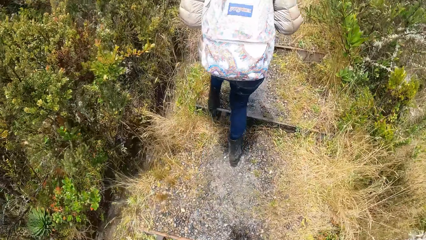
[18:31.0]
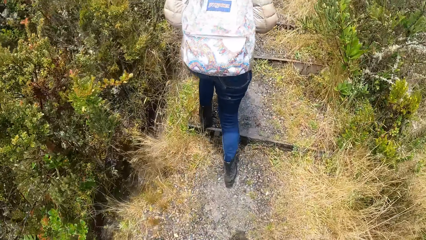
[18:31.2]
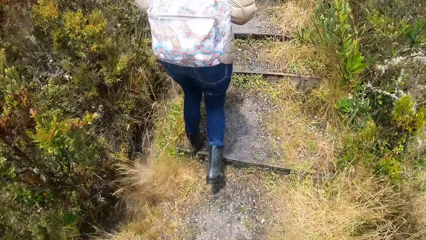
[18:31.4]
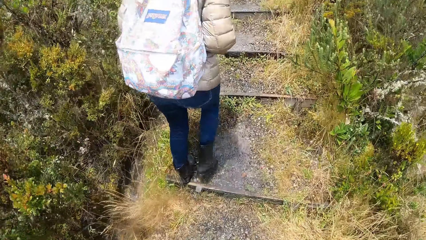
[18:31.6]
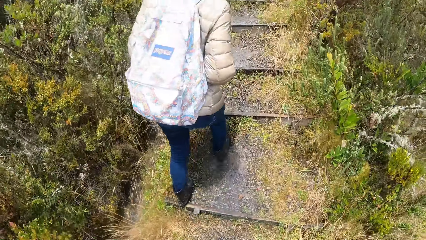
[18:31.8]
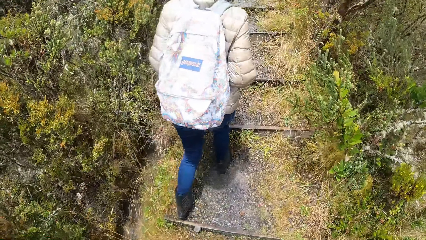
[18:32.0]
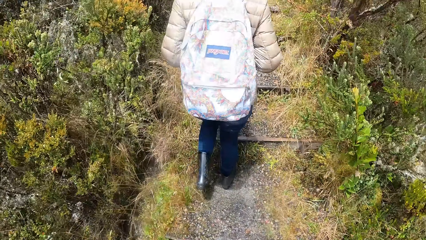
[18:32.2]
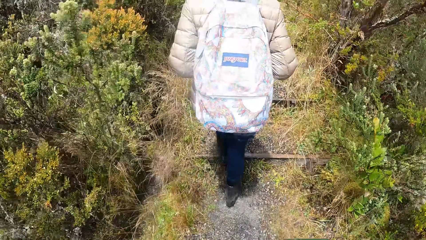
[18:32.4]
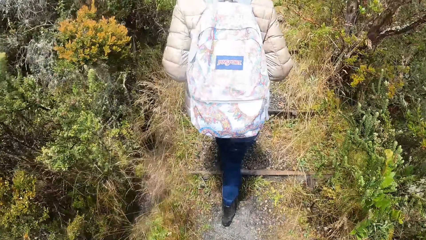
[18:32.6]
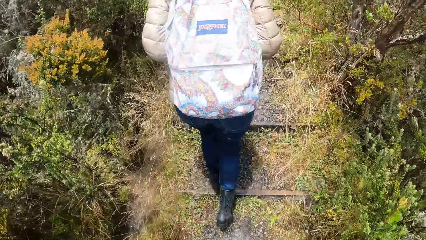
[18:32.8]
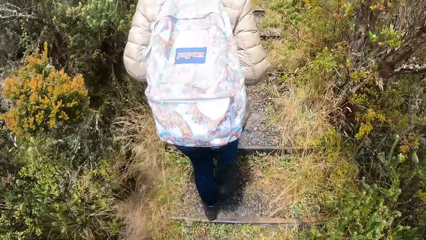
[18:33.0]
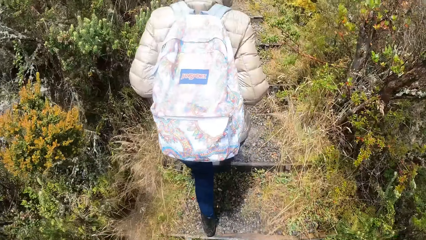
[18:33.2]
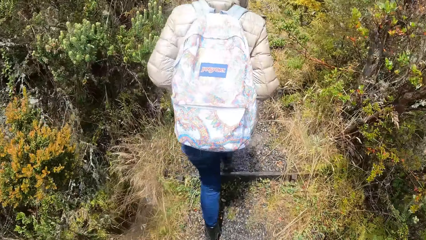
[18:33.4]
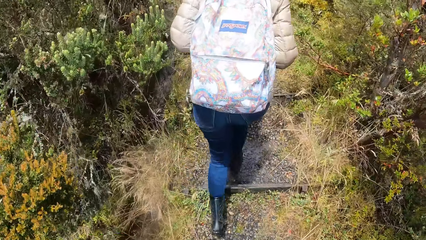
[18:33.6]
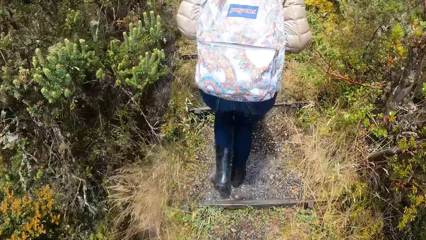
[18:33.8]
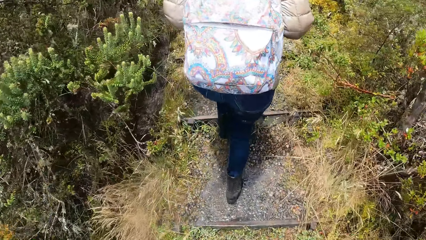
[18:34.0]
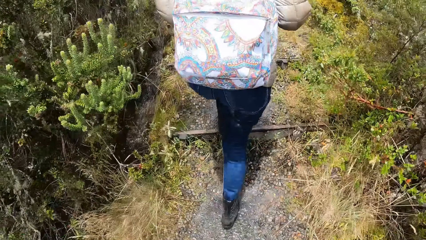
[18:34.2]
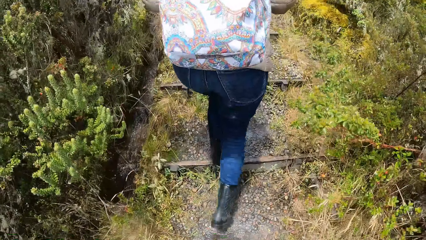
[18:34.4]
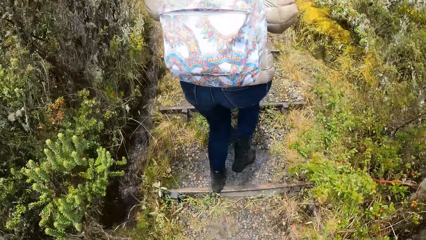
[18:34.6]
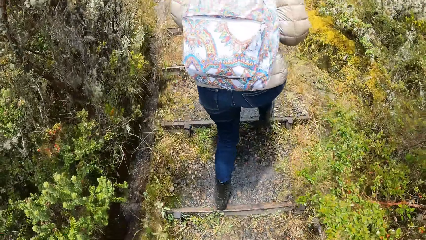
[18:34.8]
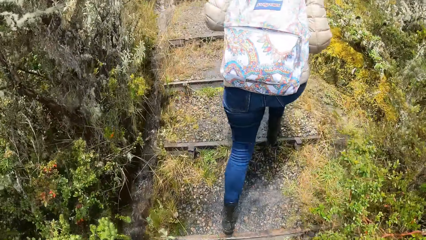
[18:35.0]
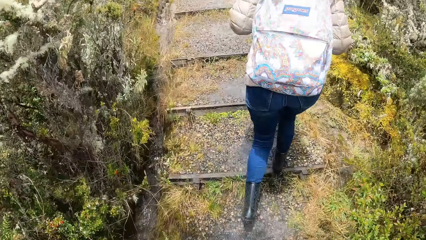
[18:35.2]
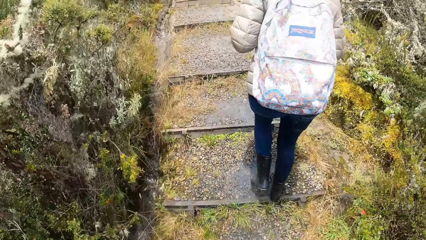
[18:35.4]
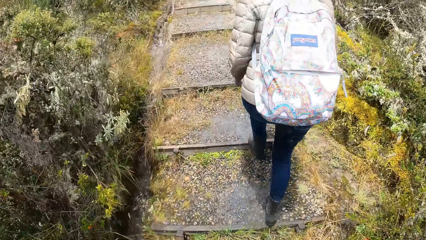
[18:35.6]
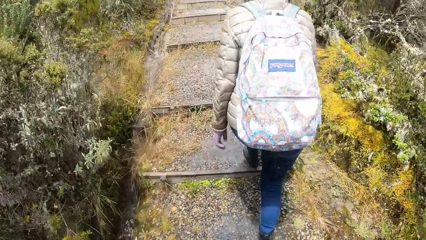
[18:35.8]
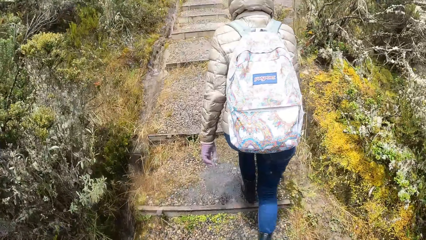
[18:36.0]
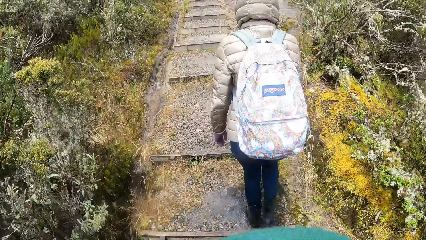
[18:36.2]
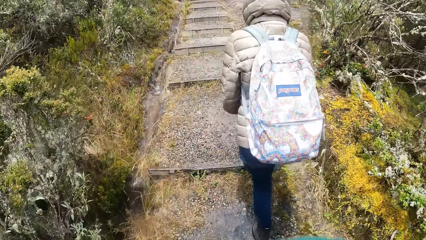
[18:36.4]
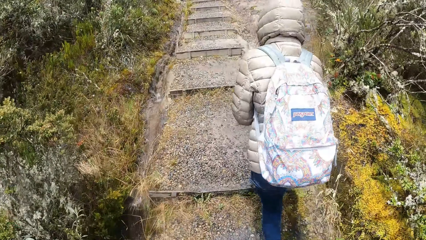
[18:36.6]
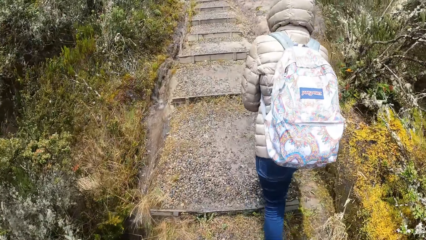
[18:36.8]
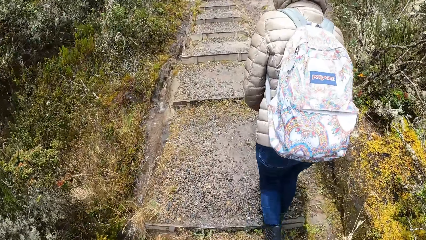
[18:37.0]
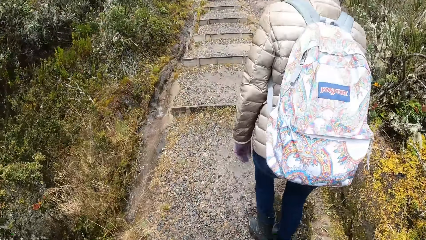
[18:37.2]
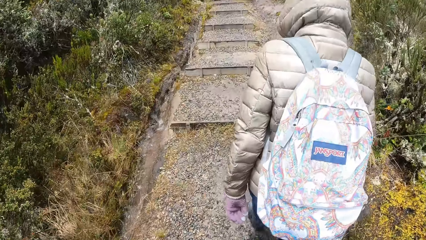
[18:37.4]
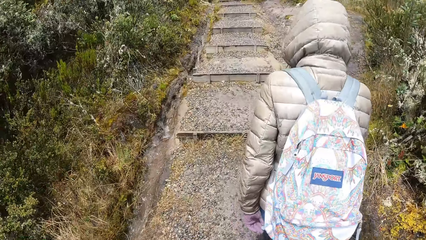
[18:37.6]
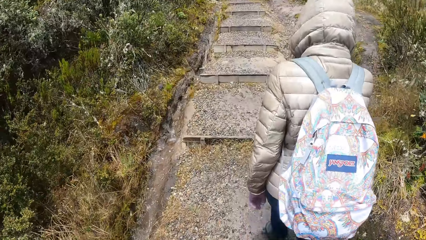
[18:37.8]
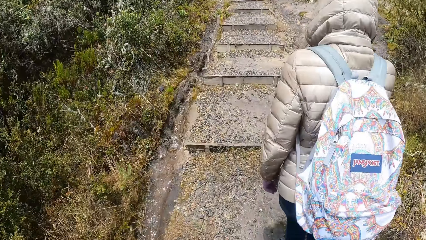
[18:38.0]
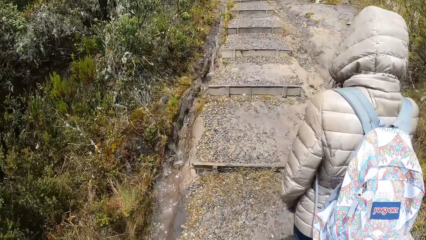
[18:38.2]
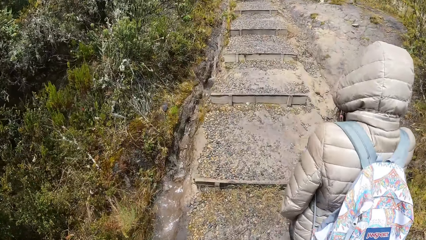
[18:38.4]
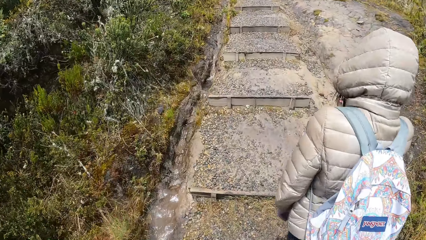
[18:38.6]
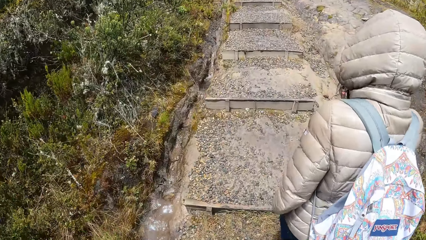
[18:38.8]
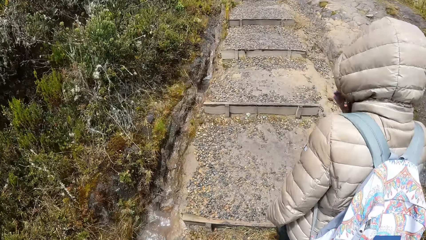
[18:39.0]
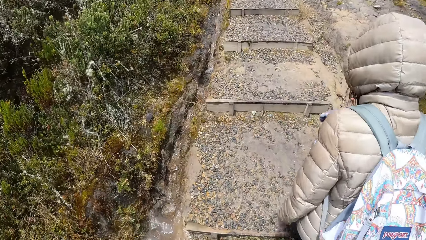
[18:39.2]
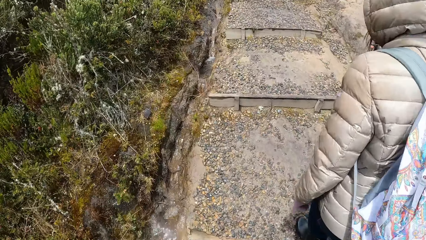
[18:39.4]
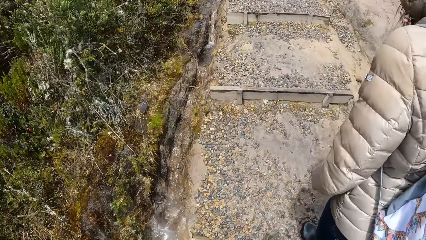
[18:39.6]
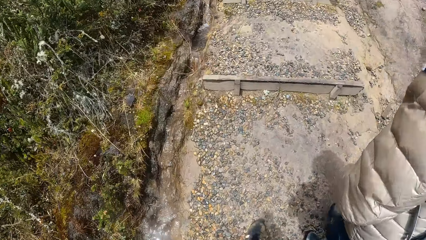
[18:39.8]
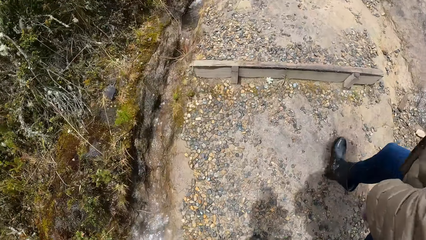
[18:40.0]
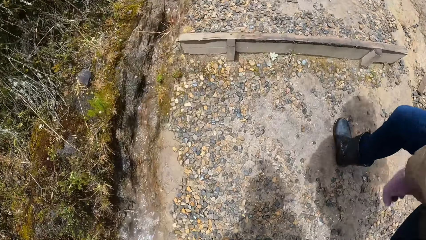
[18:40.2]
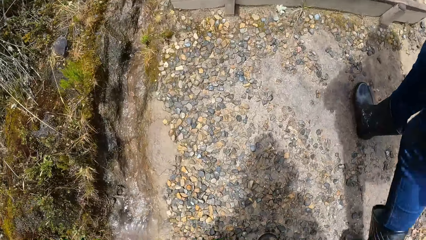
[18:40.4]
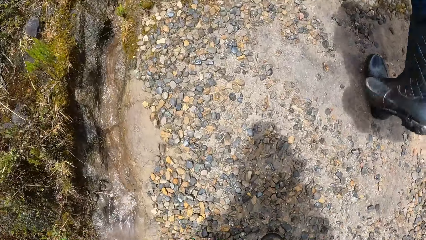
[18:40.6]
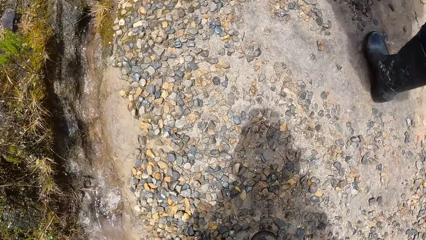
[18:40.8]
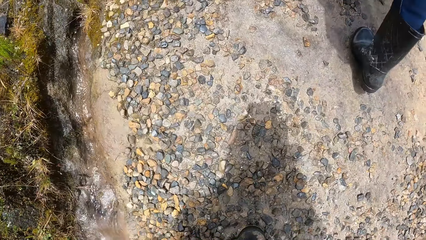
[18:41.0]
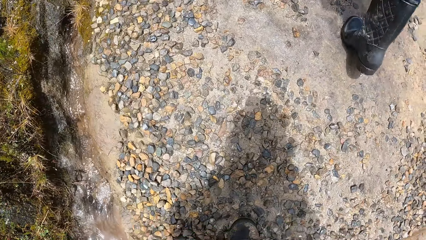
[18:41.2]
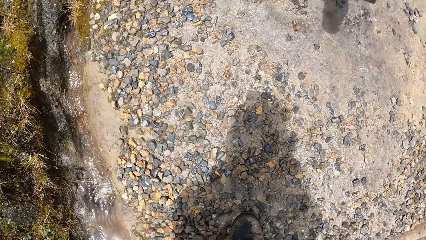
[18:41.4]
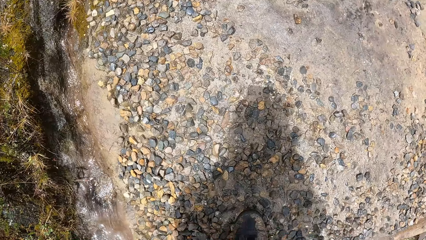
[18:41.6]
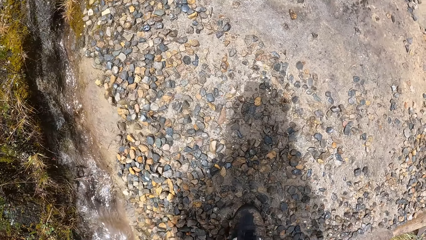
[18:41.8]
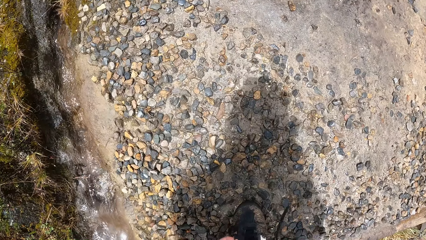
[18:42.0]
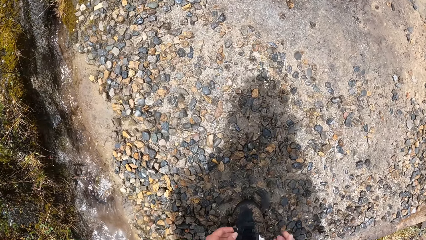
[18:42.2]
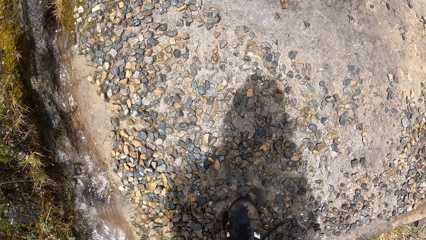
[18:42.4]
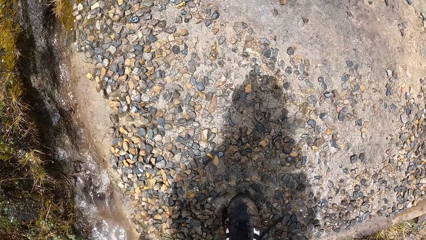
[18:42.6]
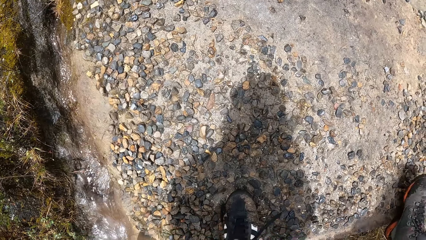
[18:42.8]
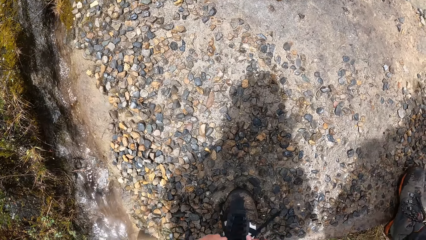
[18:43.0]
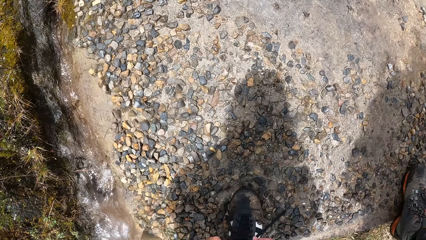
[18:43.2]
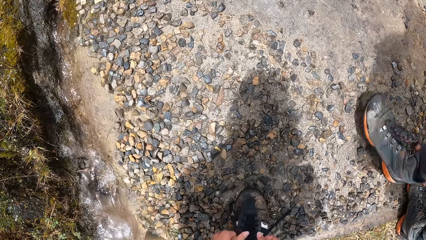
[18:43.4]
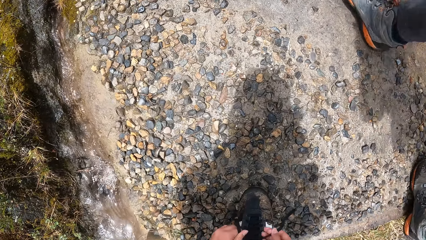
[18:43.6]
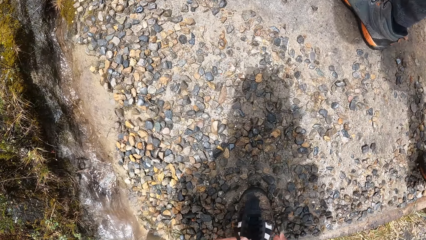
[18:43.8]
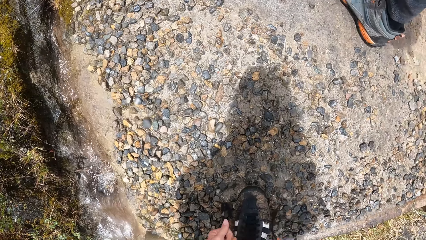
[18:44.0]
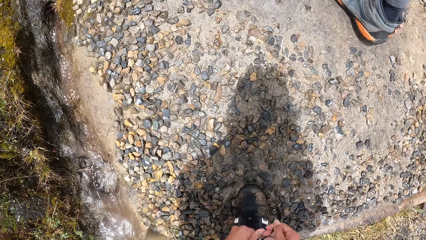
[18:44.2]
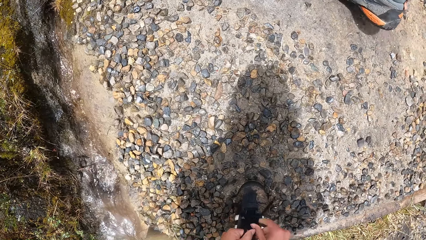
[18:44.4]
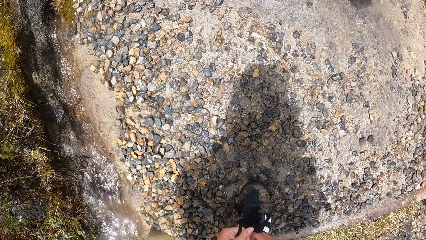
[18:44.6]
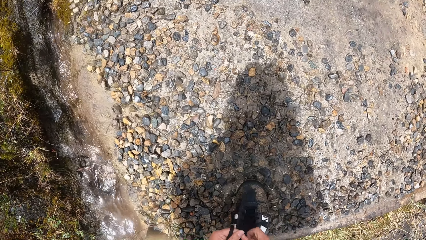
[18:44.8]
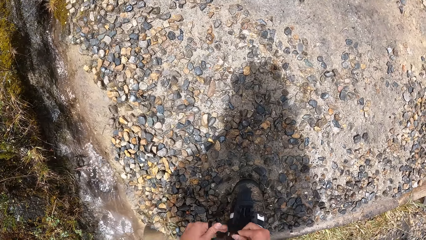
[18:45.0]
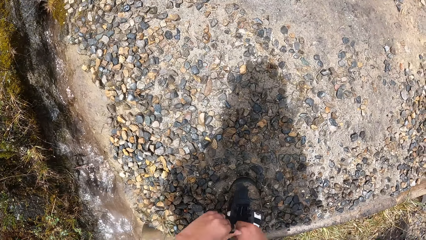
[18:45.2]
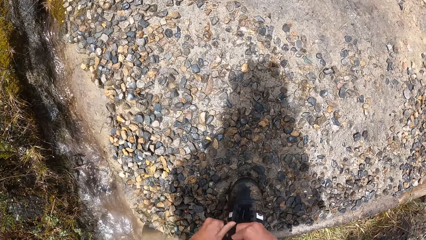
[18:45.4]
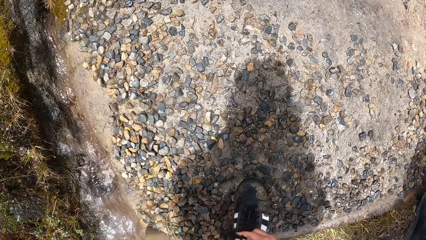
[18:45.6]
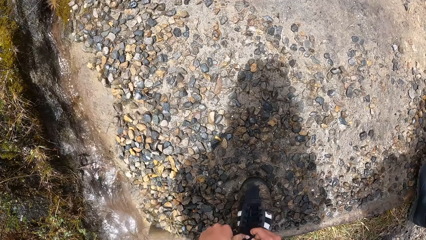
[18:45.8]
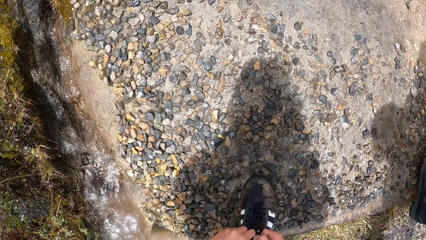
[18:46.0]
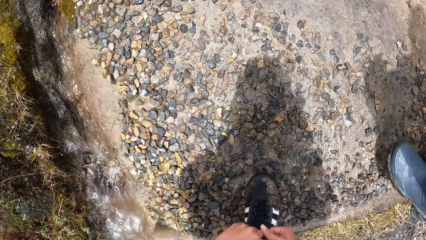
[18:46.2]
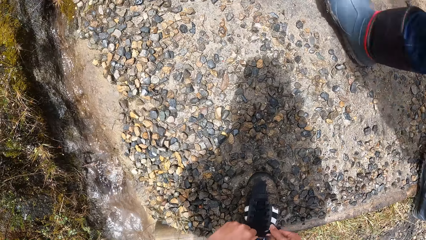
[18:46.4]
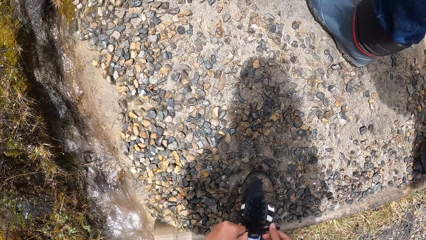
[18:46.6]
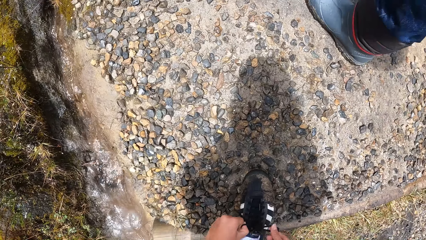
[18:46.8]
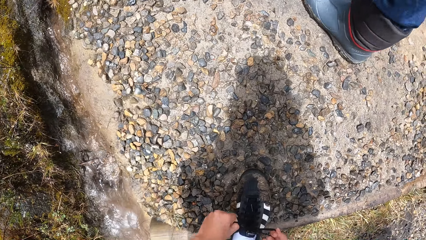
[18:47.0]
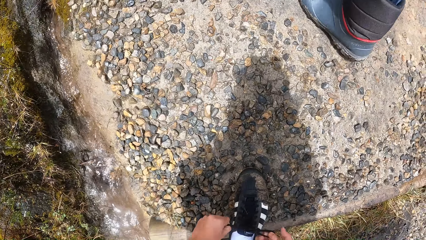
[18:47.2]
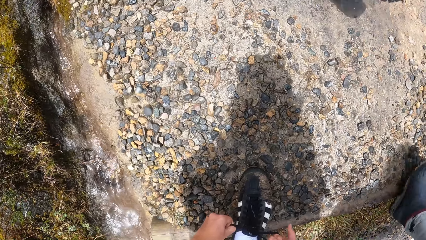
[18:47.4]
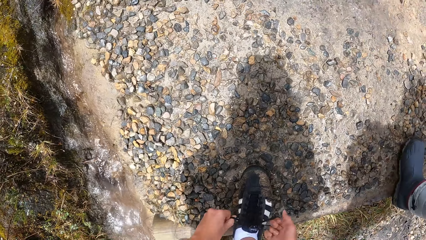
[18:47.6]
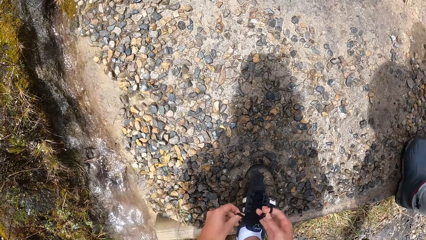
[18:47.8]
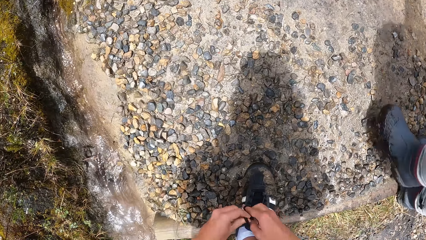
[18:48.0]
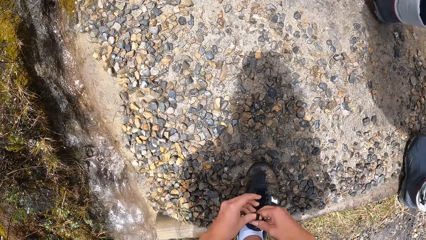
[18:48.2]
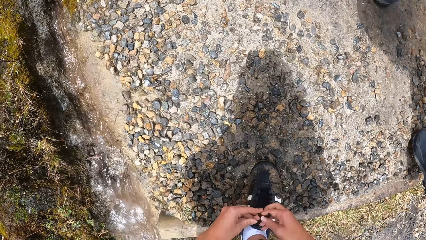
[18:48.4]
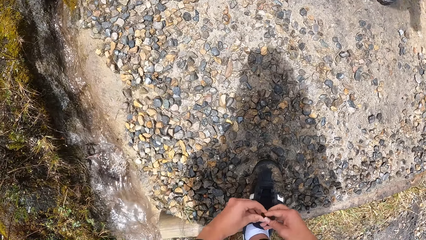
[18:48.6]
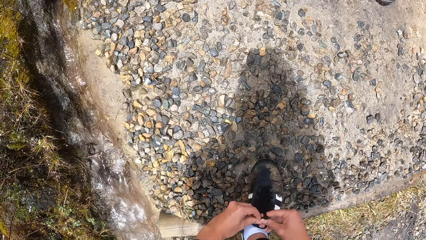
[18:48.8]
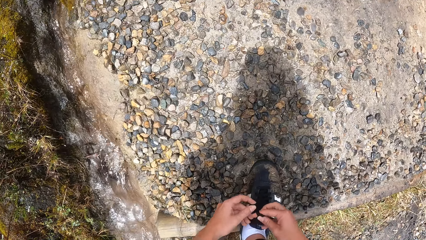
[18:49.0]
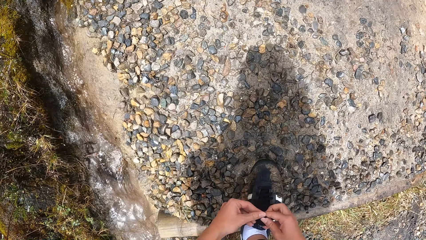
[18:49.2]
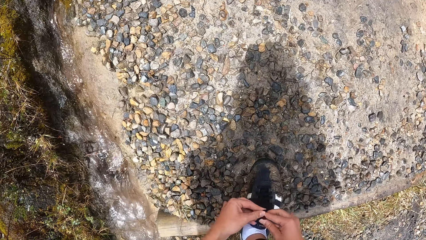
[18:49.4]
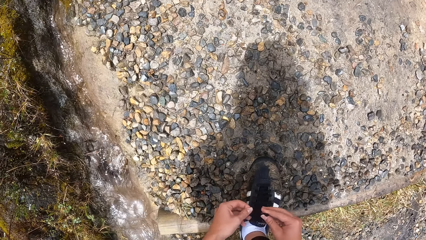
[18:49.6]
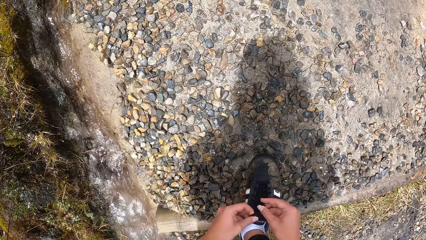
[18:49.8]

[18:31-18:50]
The camera wearer climbs up the stairs. They look at the ground. They tie the shoe laces with both hands. They tie the shoe laces with both hands again.
